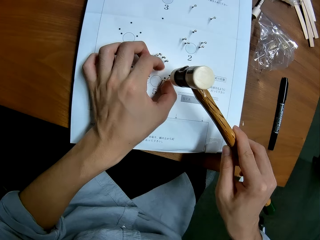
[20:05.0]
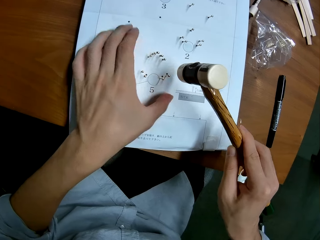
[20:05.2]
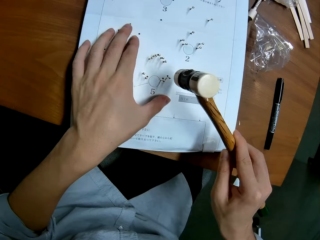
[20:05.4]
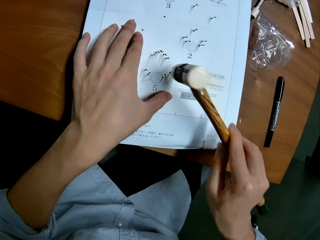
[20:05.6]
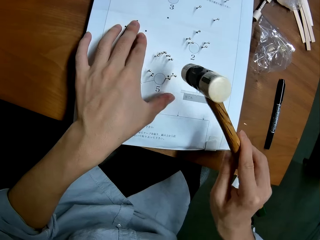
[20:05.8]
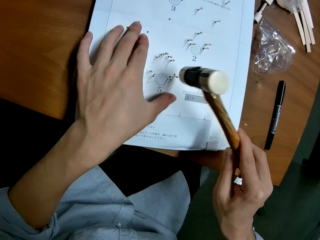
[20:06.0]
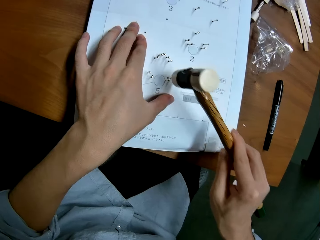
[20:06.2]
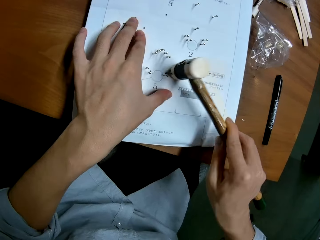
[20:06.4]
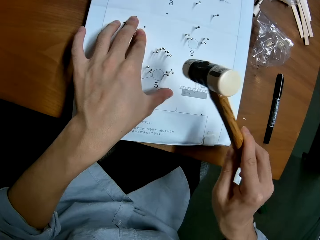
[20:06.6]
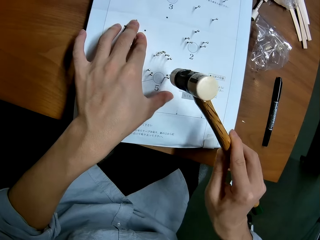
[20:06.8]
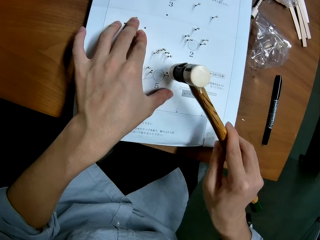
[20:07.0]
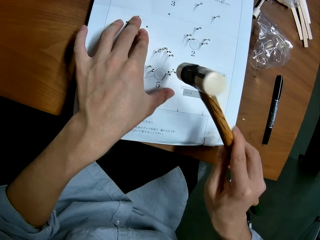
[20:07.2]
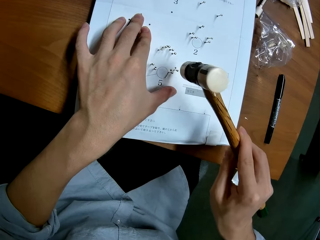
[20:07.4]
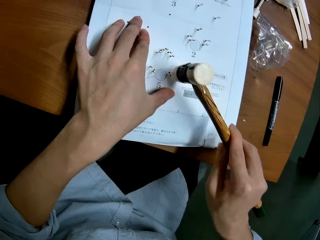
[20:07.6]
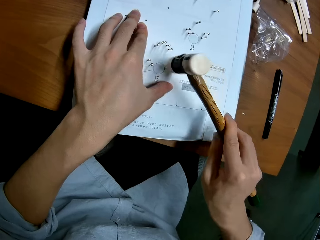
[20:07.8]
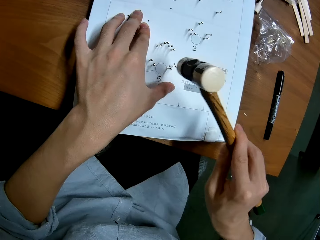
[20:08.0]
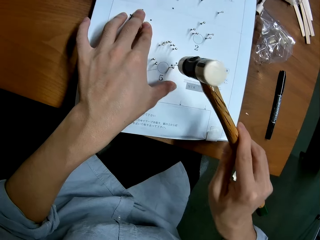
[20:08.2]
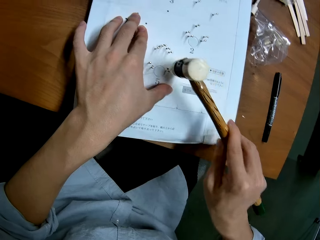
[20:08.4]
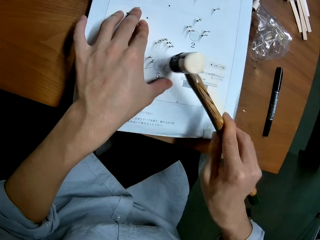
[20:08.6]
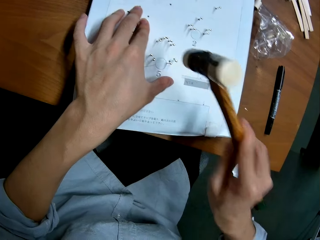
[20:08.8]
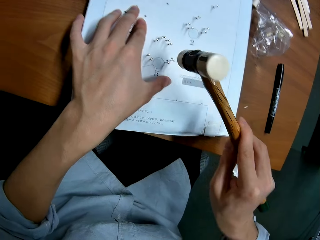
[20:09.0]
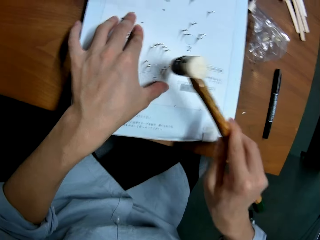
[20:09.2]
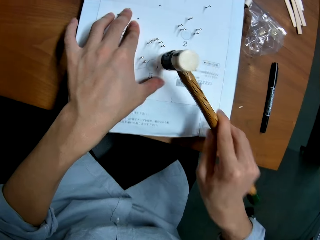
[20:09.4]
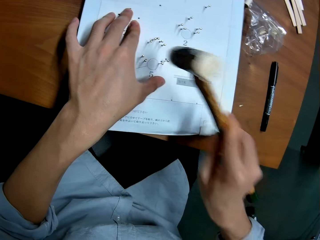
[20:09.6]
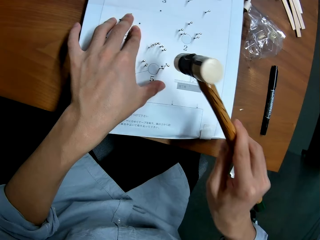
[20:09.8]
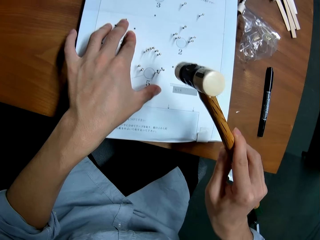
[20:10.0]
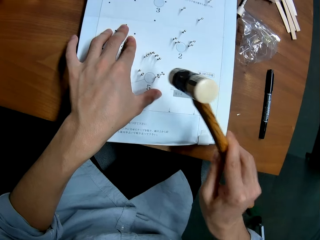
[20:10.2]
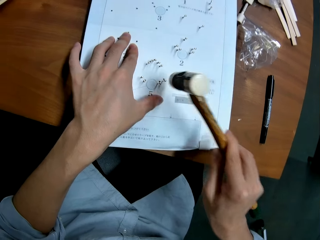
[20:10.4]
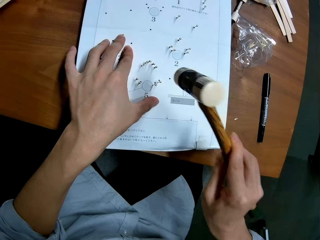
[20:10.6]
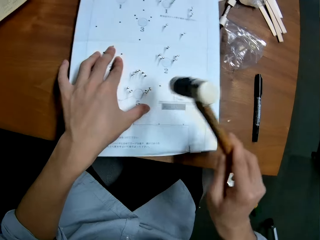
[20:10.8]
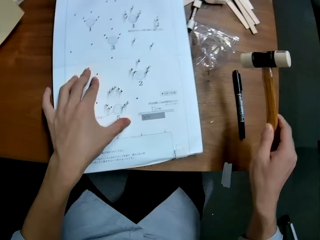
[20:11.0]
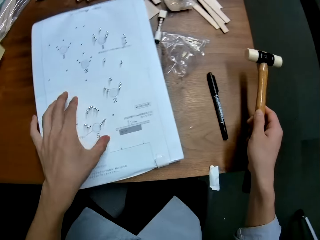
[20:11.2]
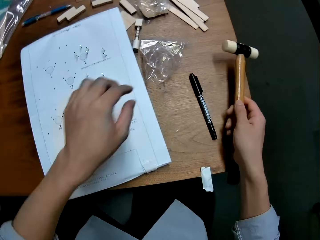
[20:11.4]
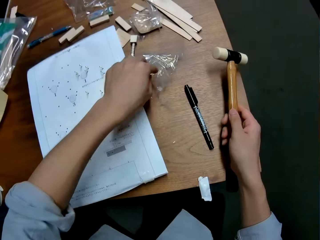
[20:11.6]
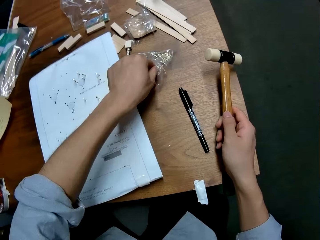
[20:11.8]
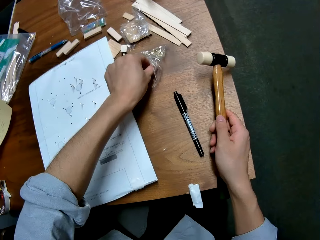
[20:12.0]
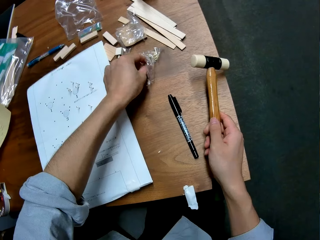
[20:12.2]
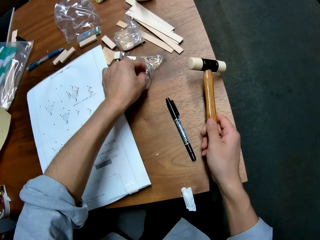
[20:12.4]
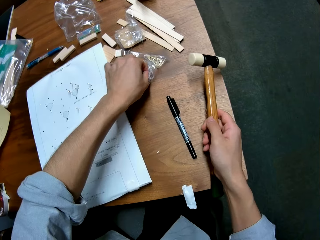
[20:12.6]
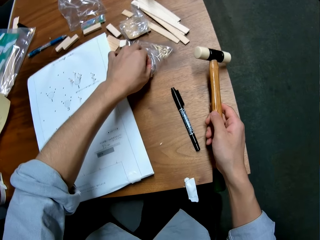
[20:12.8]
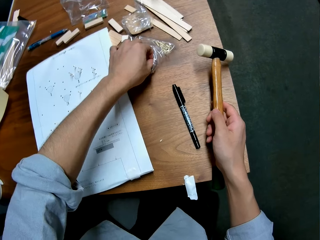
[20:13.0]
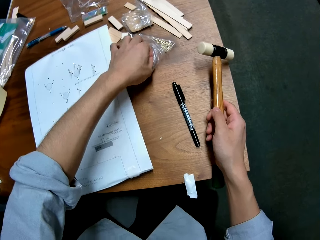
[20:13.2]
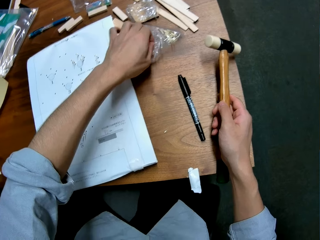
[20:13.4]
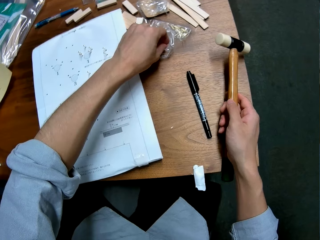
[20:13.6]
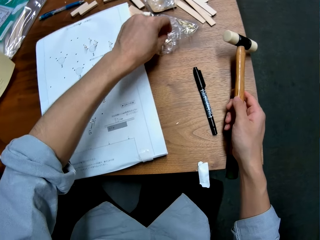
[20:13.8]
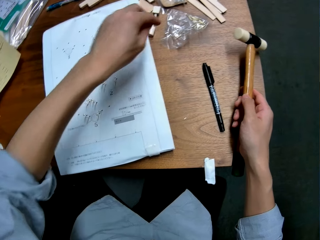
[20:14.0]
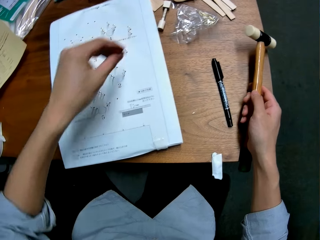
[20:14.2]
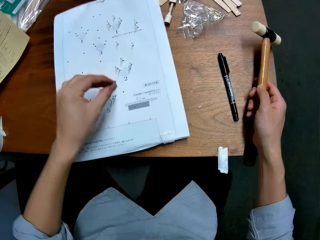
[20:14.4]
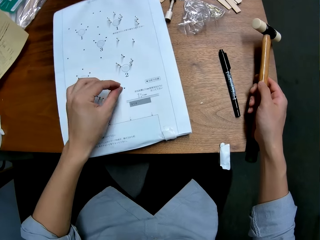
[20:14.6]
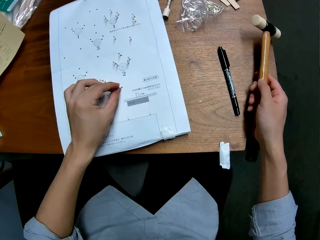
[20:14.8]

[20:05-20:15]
The camera wearer places his right hand on the table. He picks a pin from the package on the table with his left hand.

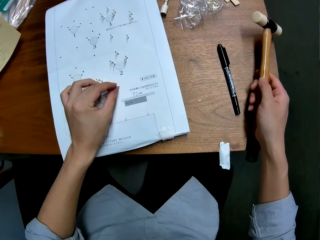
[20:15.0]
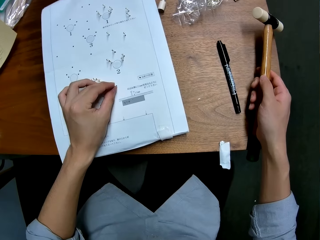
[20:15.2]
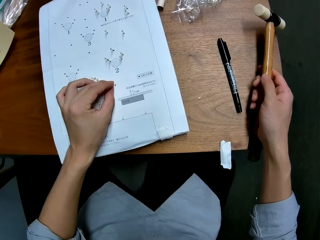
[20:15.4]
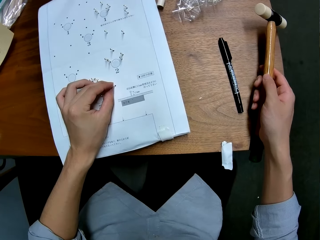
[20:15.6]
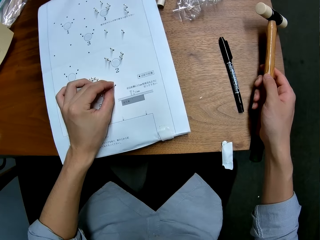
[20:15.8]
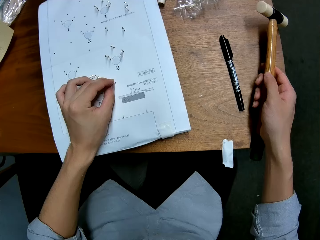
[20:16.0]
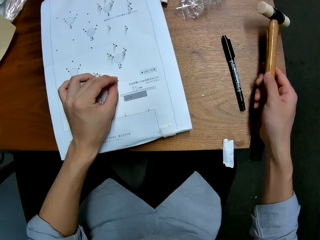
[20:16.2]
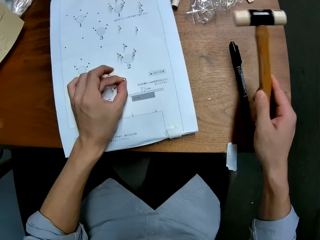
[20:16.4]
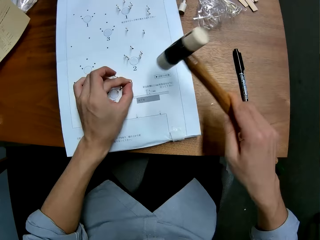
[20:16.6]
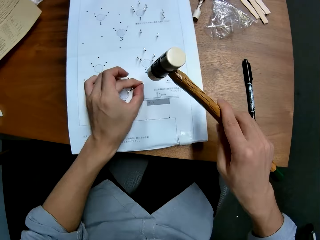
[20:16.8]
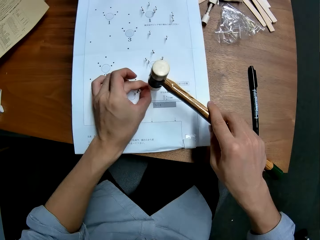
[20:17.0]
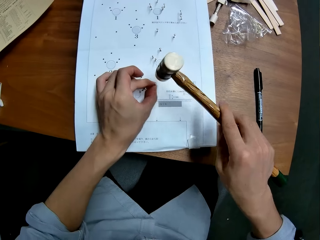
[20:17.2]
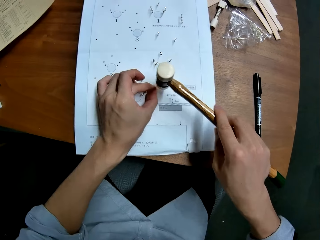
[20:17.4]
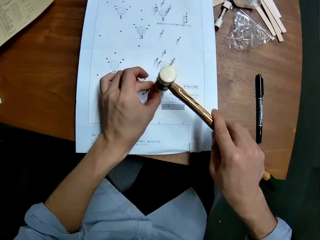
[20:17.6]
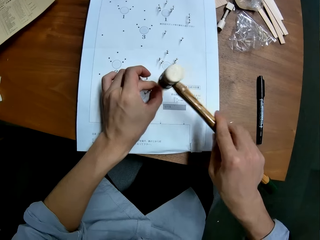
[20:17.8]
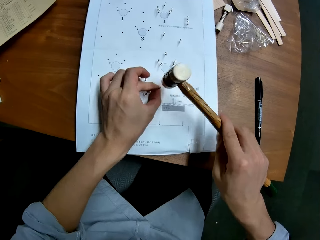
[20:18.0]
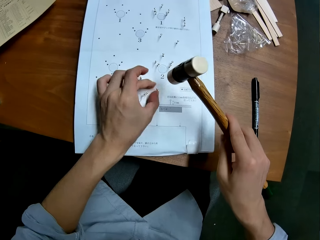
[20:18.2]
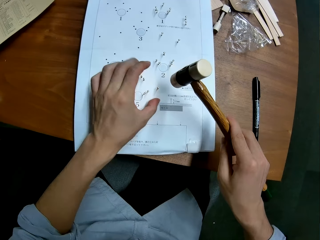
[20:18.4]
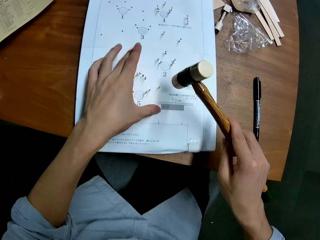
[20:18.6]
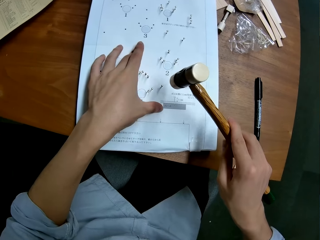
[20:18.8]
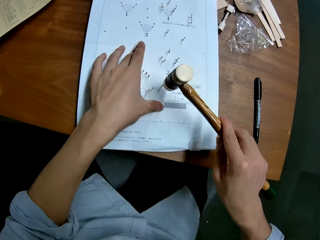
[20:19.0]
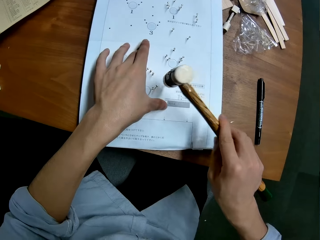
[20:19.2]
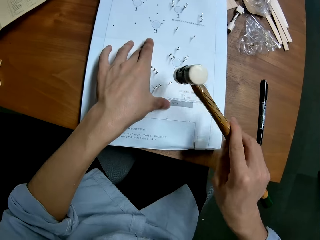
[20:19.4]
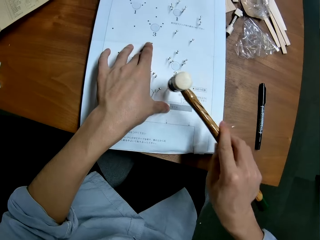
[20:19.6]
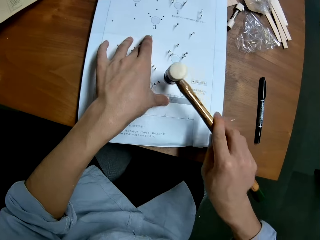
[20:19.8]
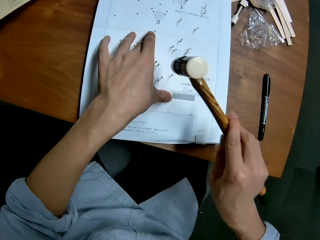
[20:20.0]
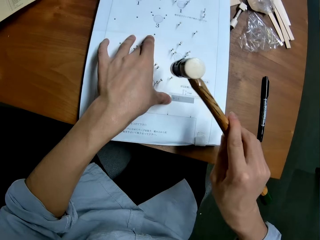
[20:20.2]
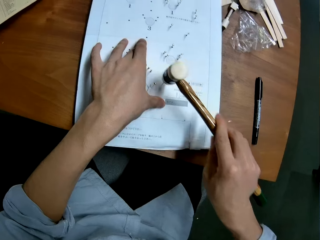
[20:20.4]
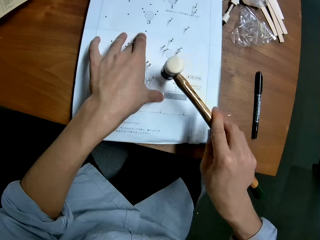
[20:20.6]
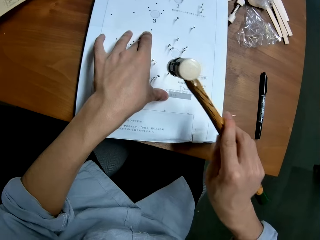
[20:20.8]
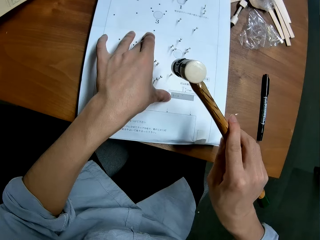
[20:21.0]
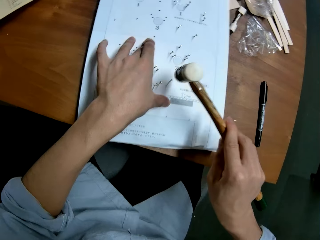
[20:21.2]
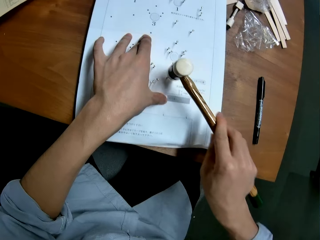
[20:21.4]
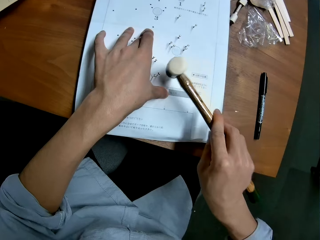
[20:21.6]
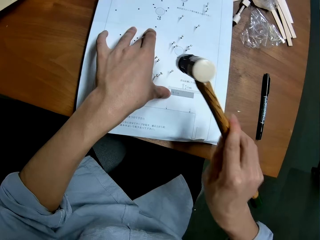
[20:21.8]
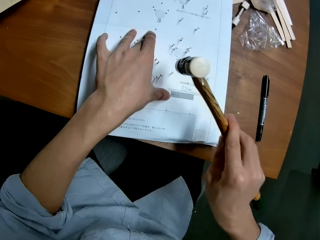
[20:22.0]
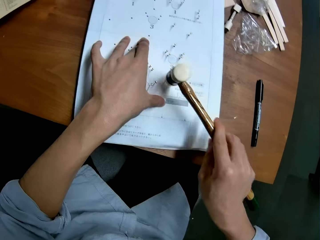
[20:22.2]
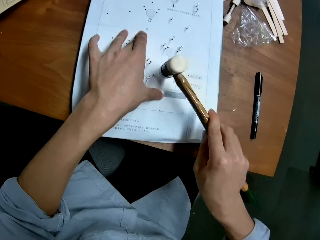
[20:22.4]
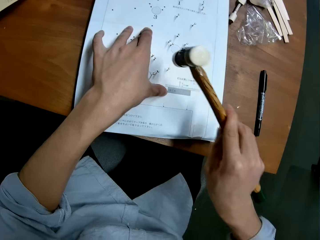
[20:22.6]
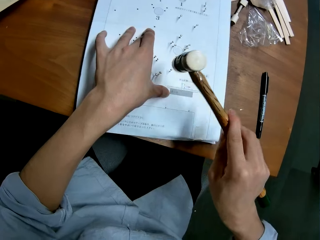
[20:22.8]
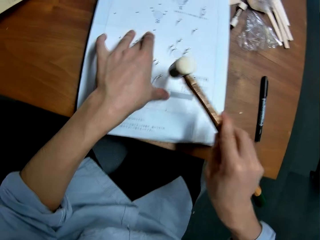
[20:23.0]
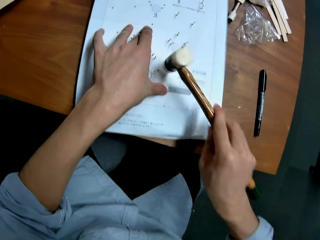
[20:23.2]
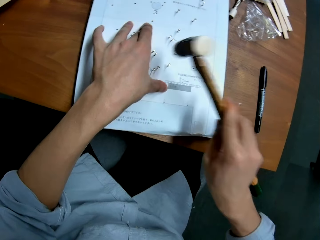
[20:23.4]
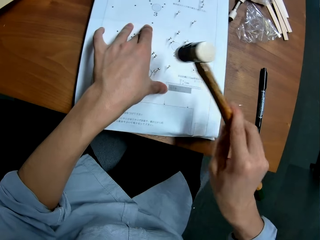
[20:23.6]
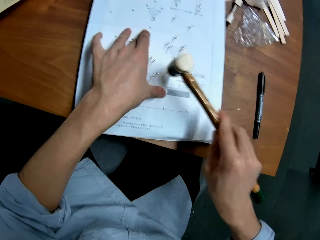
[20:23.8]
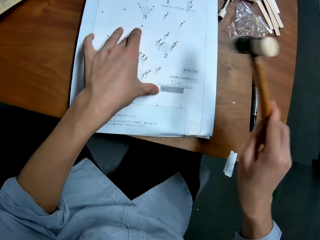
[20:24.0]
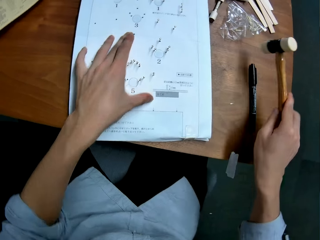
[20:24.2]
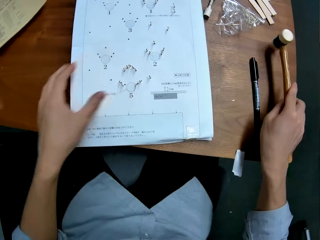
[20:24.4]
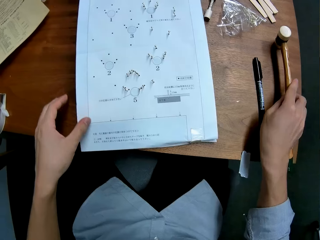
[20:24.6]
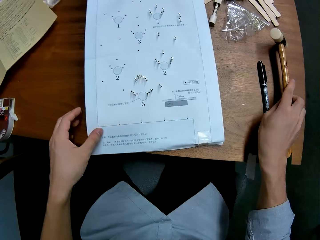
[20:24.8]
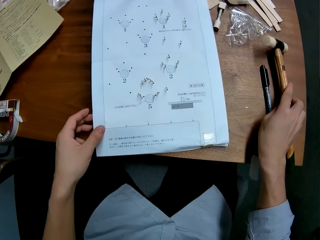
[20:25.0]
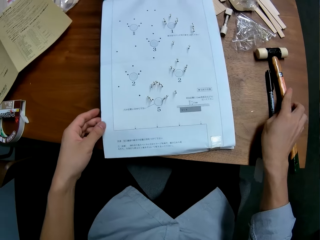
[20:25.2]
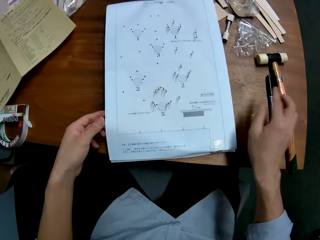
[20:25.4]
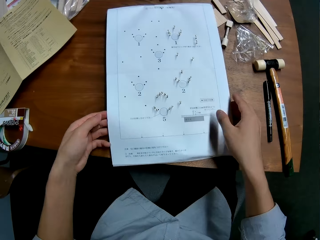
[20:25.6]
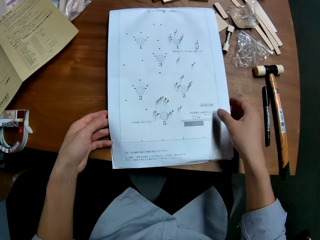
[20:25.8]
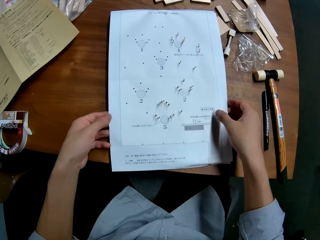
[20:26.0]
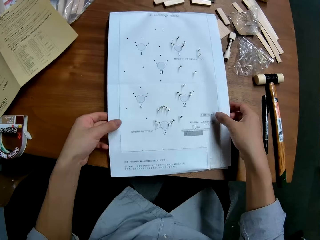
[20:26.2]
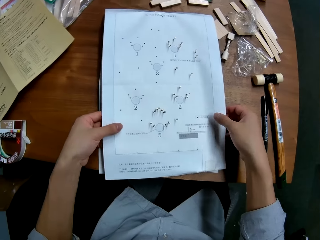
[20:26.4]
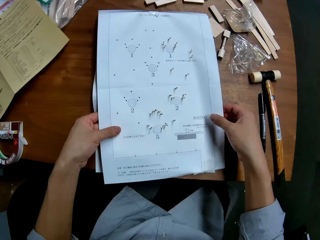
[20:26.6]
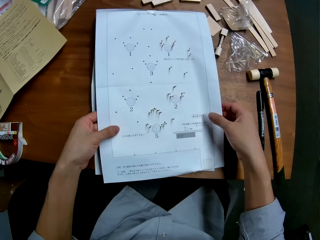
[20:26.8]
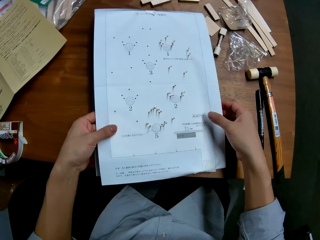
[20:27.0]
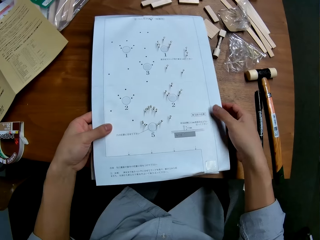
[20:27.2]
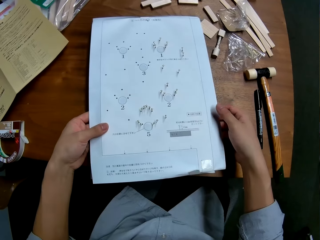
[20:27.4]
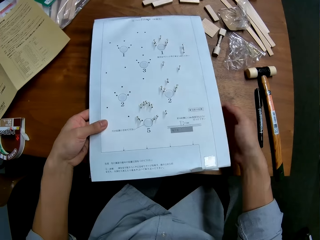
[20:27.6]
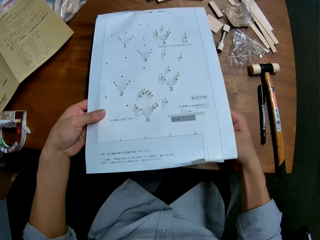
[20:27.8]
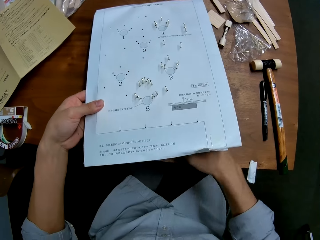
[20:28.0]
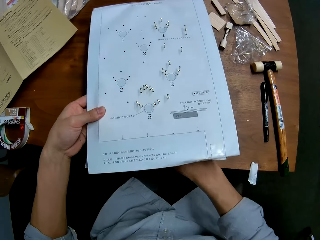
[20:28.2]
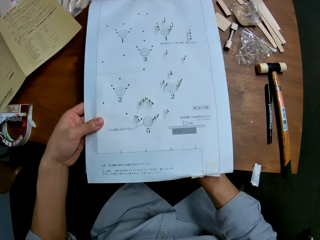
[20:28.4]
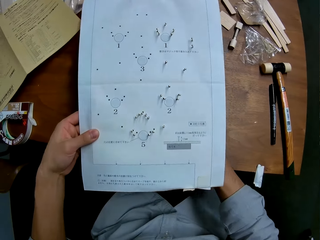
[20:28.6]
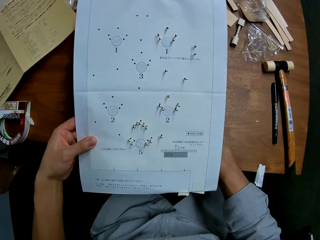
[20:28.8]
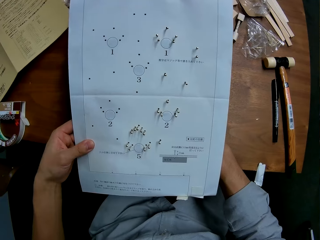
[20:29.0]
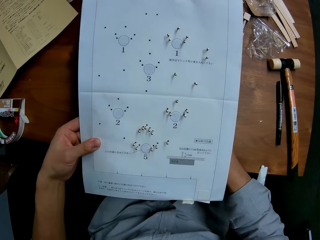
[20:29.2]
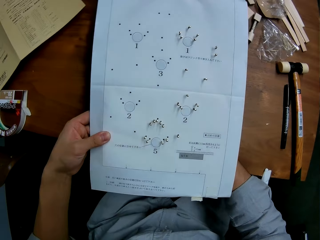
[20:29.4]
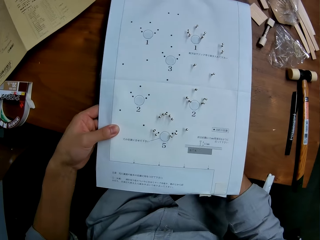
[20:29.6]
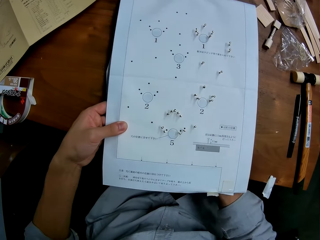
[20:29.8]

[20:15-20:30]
The camera wearer inserts the pin into a hole in the leaflet with his left hand. He hits the panel pin into the hole in the leaflet with the hammer. He holds the leaflet with his left hand. He drops the ballpein hammer on the table with his right hand. He picks the leaflet from the table with both hands and adjusts the leaflet with both hands.
